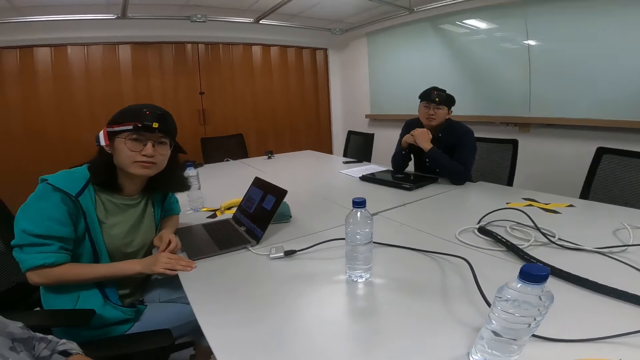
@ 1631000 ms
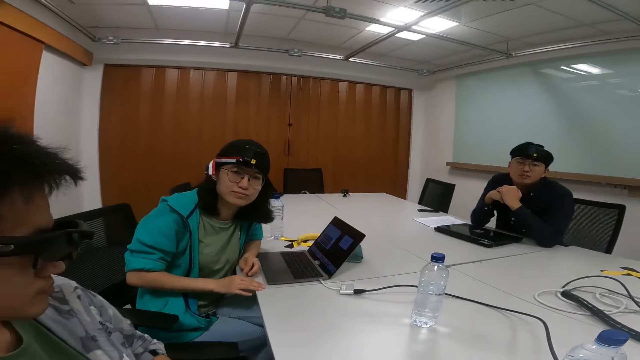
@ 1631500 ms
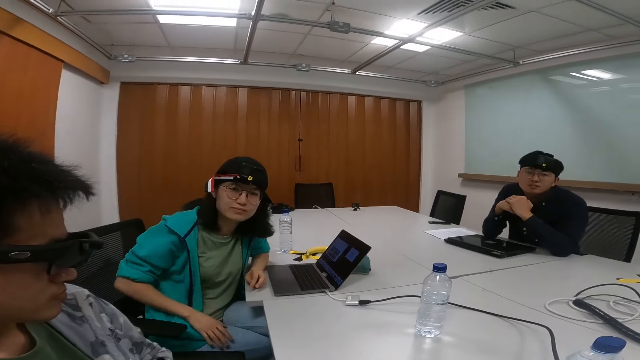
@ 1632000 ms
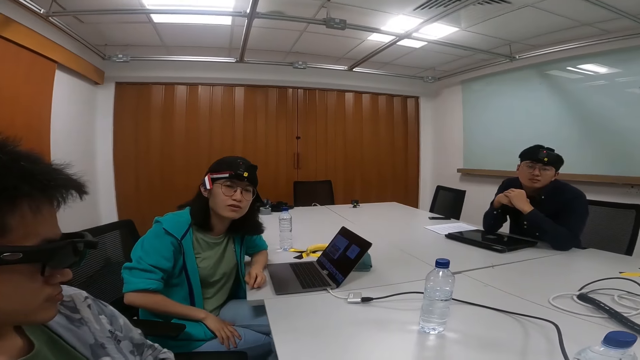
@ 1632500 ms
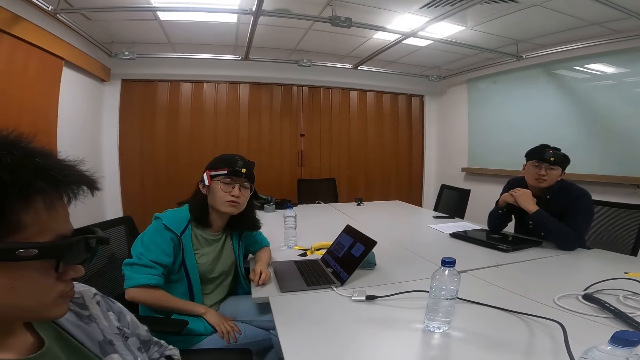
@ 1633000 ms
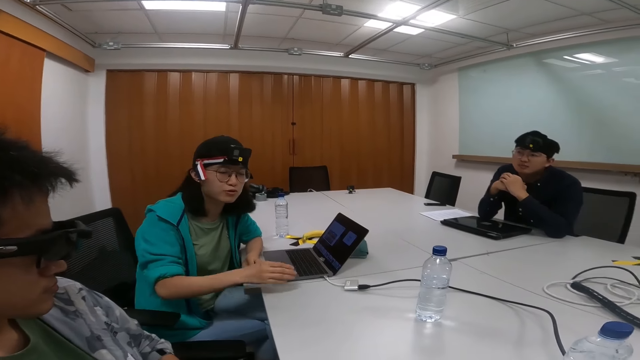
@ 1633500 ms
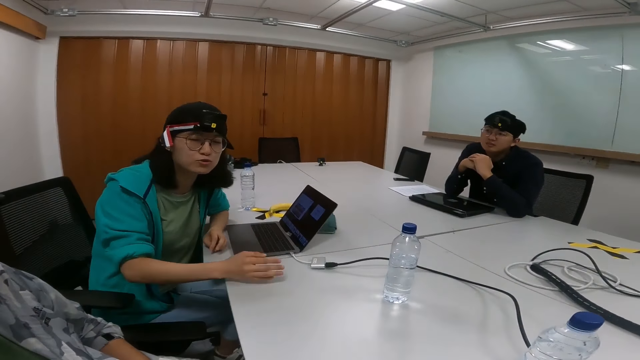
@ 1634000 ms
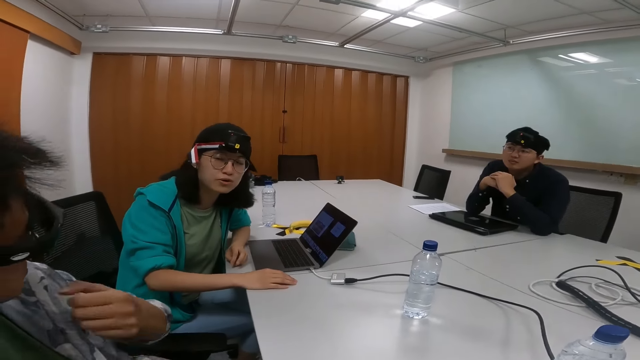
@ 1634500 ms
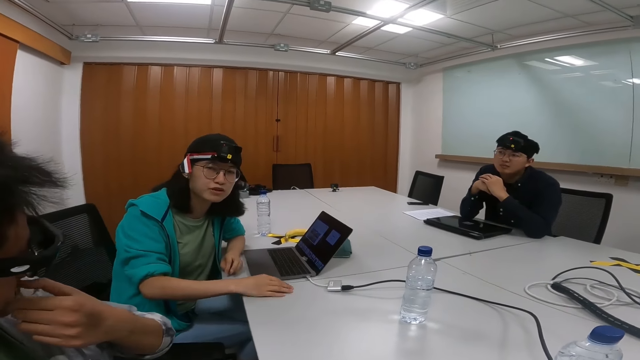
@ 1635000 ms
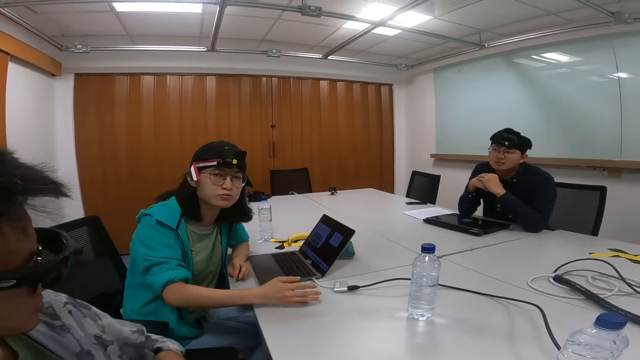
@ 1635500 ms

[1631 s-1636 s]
The camera wearer talks. Someone talks.

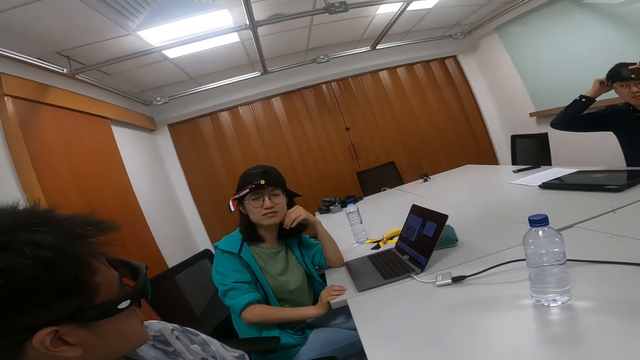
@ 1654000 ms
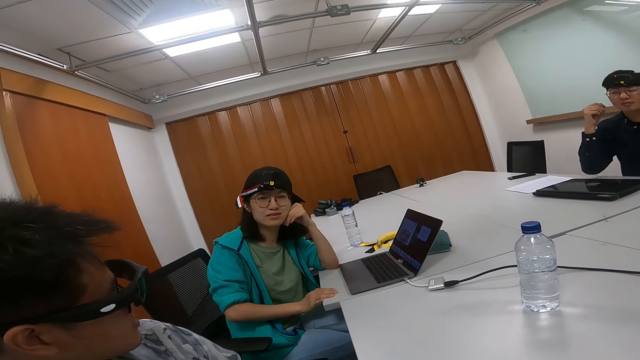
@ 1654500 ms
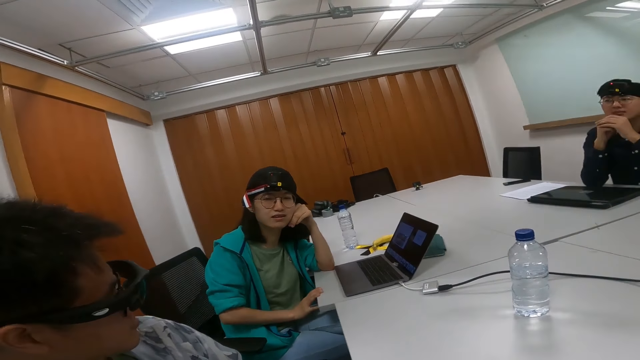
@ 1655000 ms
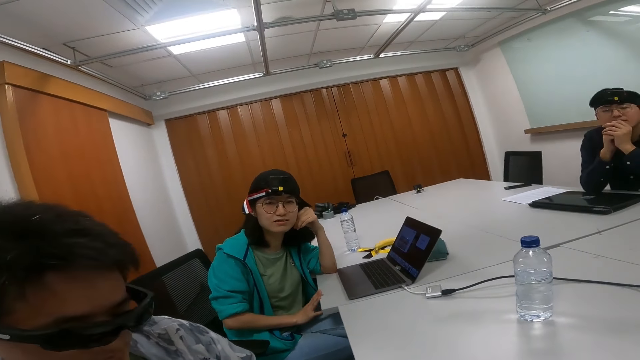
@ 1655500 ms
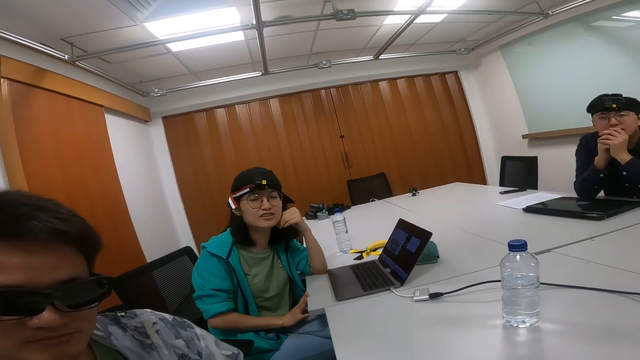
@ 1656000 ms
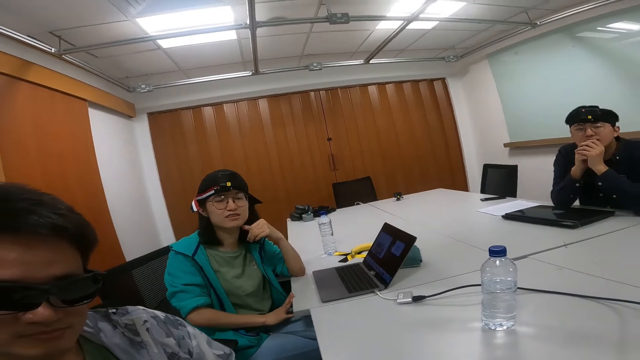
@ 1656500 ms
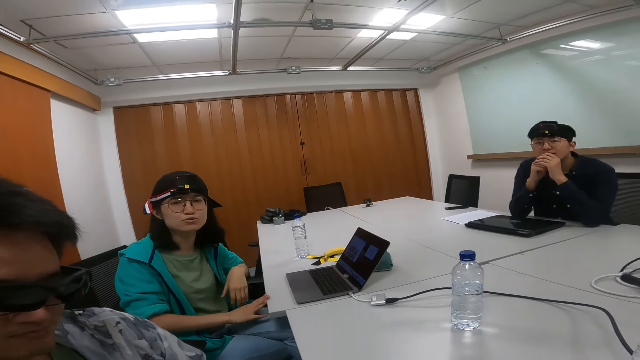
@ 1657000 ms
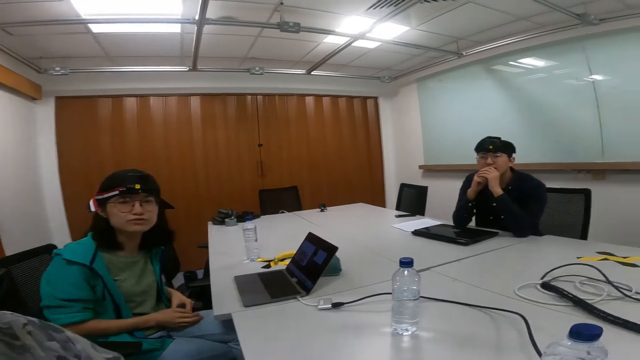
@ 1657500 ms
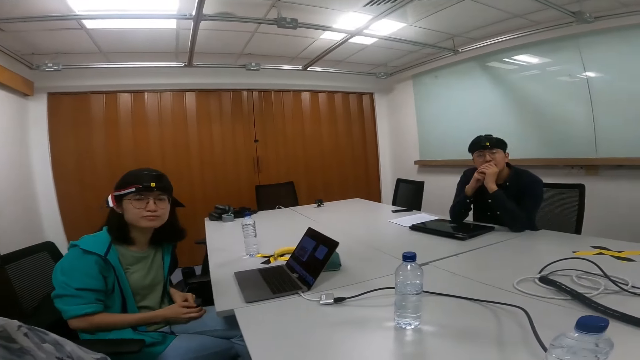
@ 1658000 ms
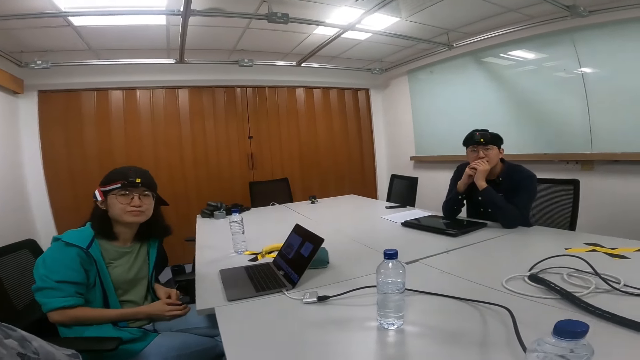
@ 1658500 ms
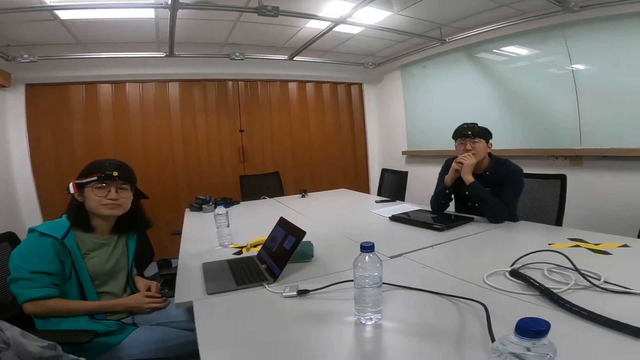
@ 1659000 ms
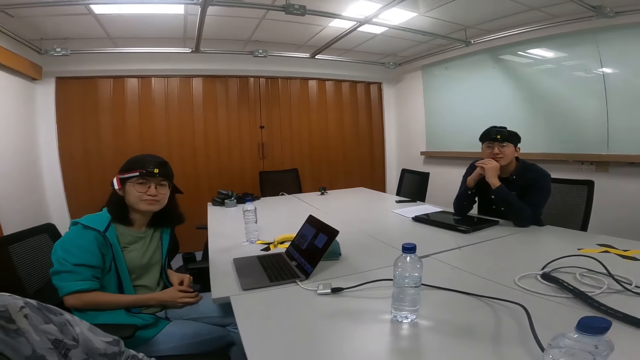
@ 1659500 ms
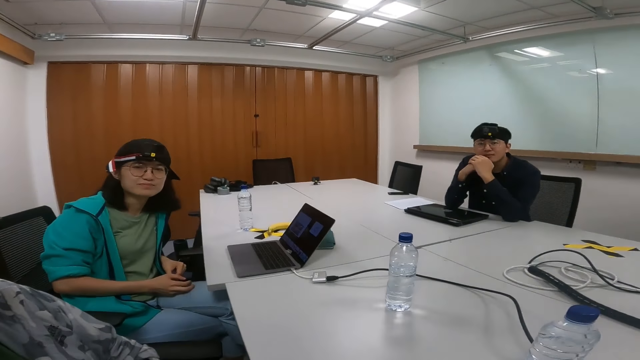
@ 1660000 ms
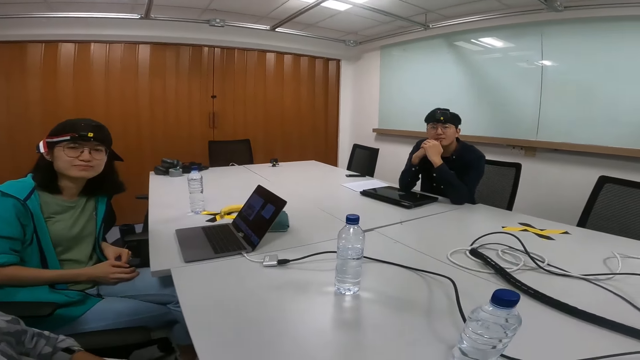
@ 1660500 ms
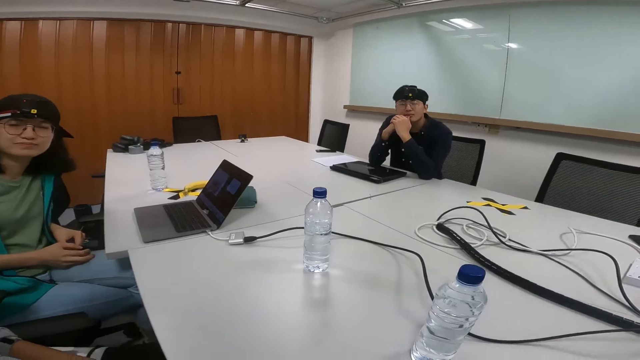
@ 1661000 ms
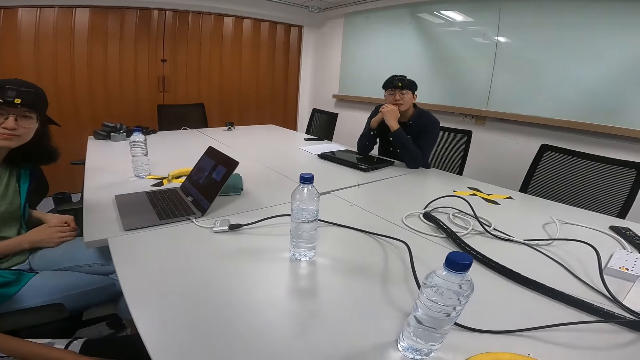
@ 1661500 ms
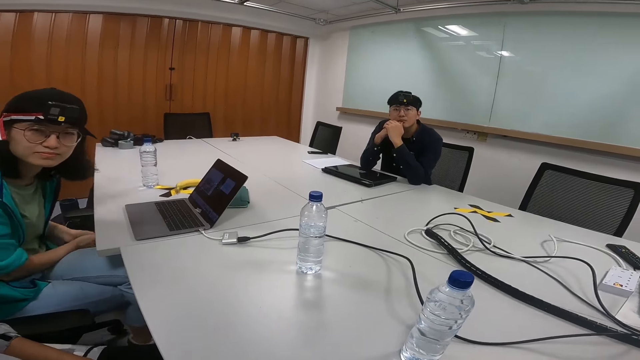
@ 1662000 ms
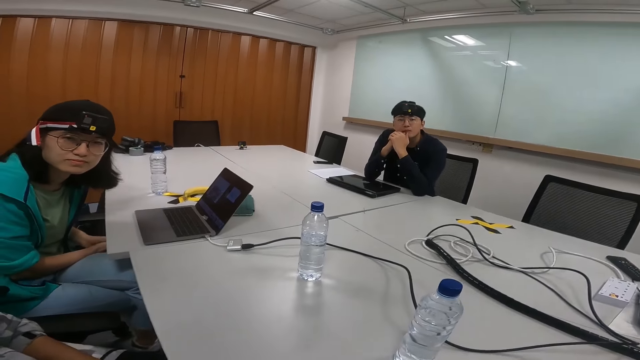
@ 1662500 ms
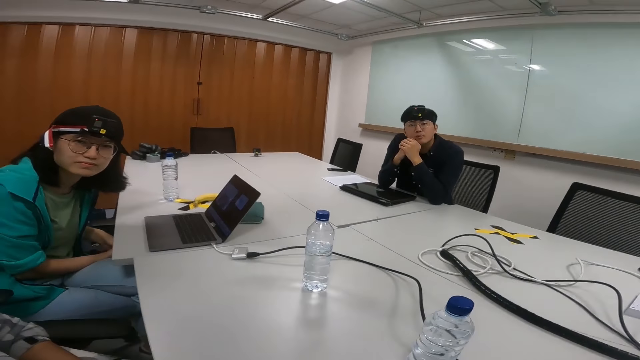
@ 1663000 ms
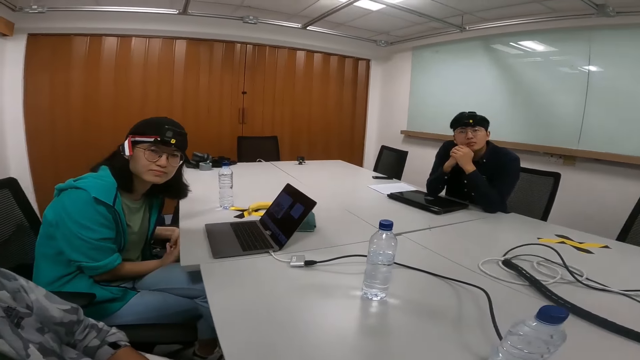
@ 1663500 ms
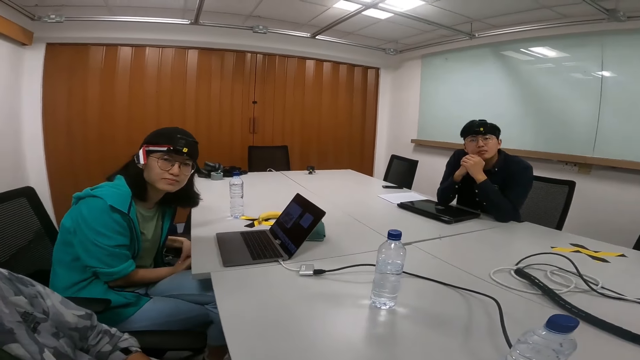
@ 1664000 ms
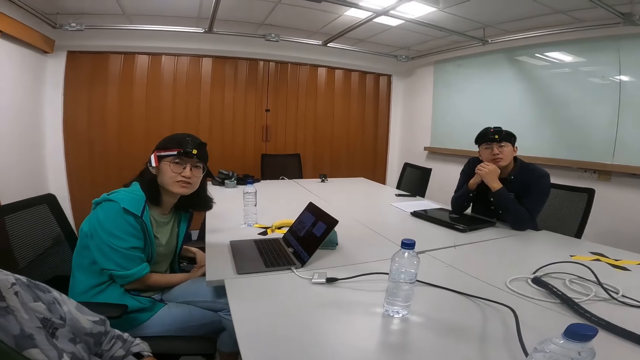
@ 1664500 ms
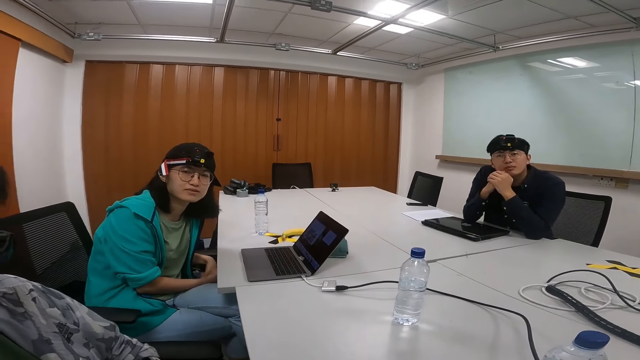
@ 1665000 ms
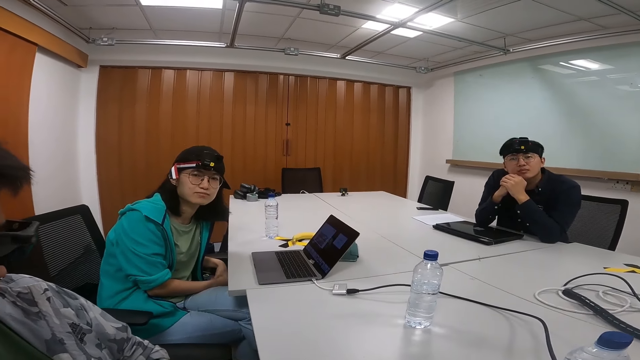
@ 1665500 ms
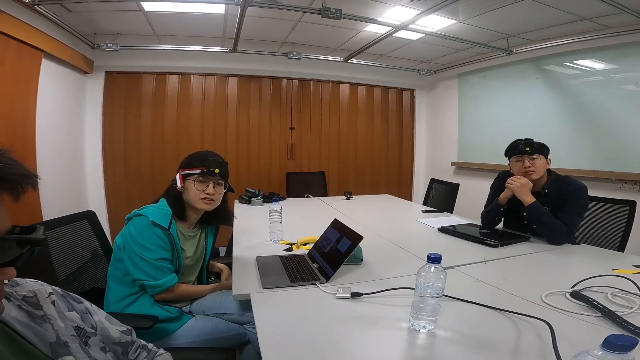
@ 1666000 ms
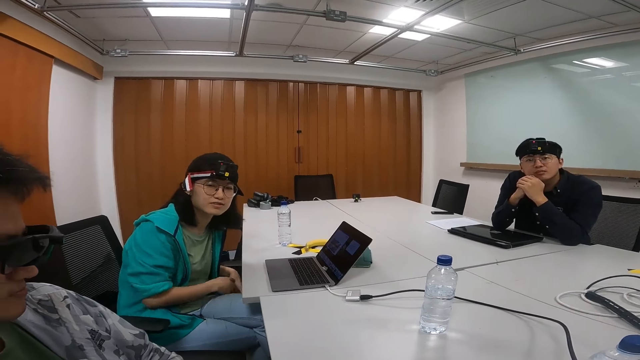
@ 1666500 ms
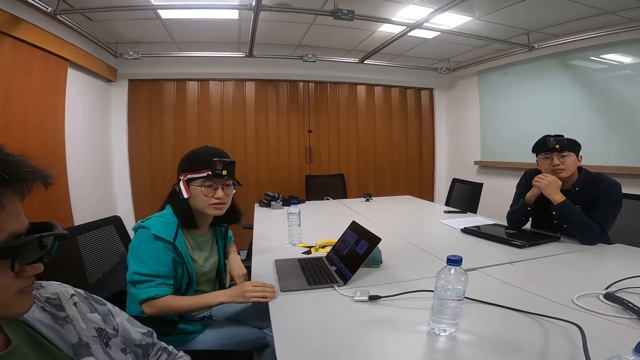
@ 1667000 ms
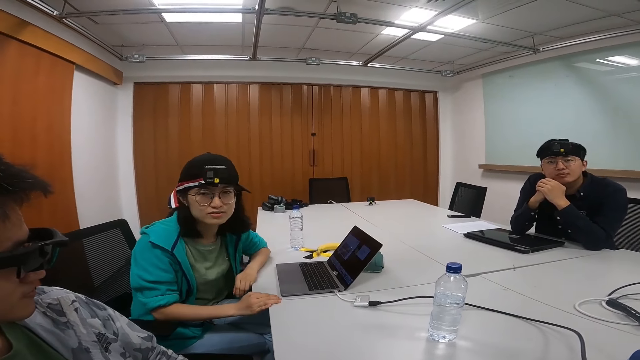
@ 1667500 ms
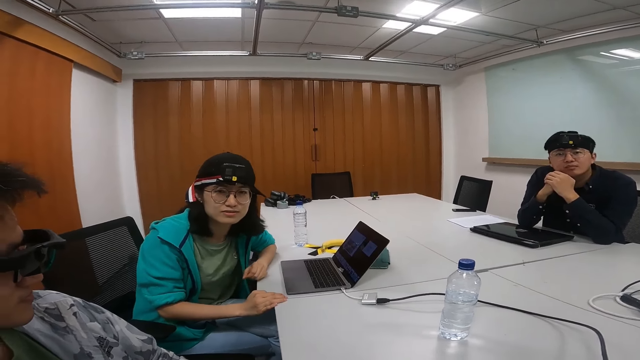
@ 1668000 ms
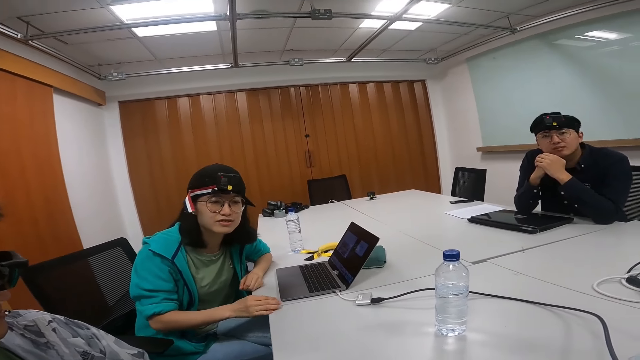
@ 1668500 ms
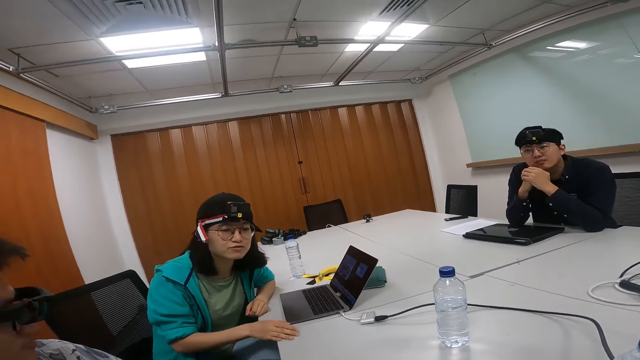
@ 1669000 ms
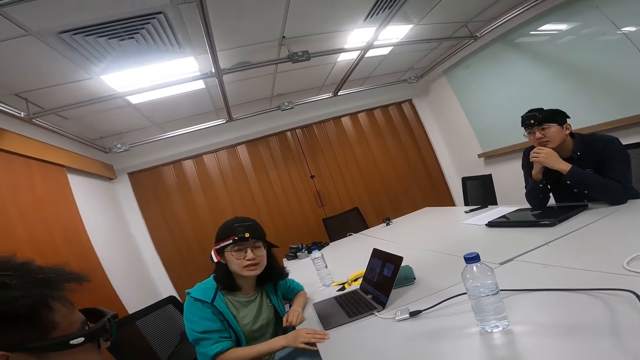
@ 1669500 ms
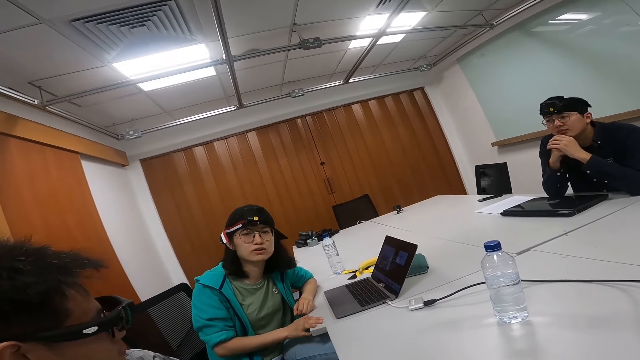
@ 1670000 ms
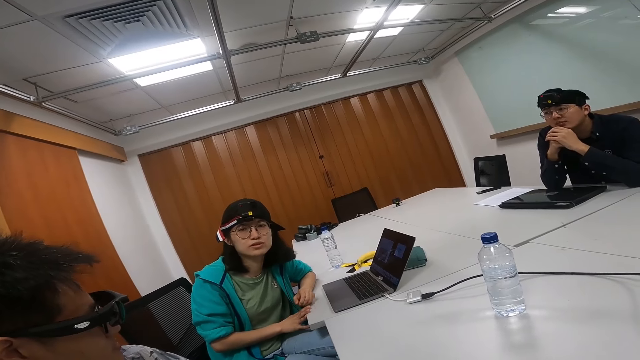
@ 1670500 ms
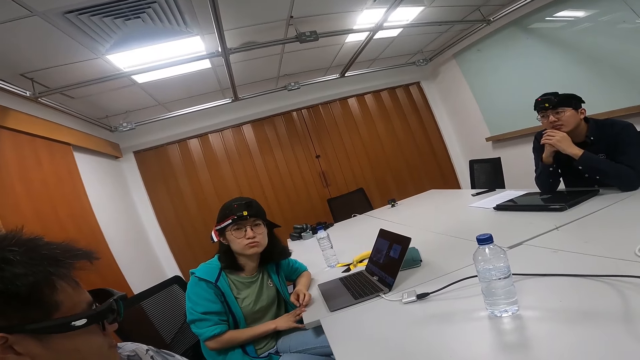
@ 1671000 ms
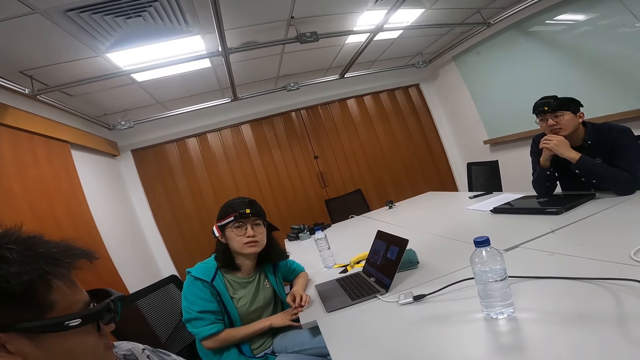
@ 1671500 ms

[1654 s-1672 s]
The camera wearer talks. Someone talks.
